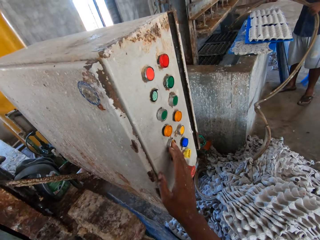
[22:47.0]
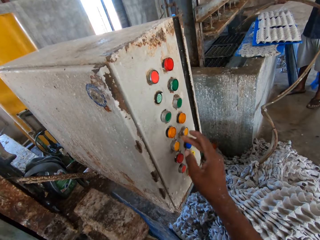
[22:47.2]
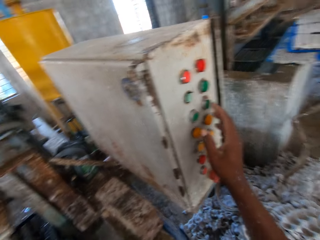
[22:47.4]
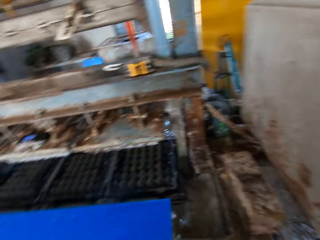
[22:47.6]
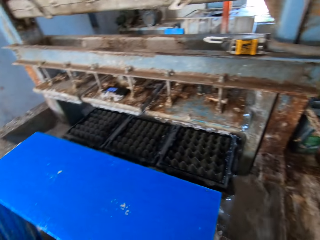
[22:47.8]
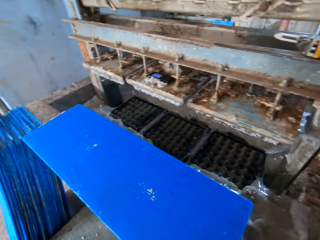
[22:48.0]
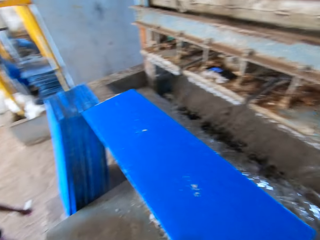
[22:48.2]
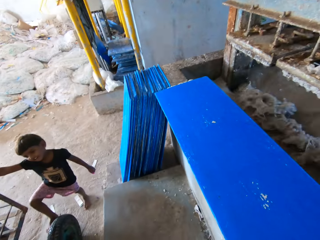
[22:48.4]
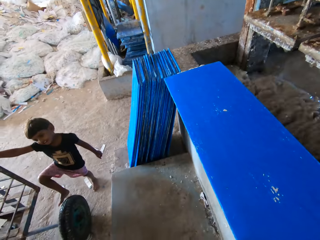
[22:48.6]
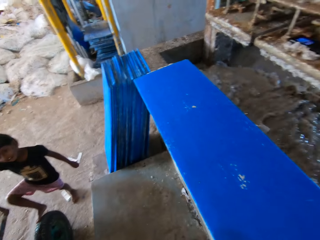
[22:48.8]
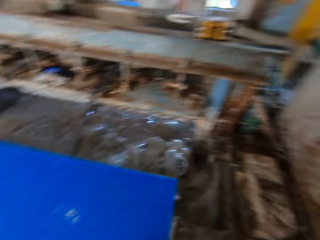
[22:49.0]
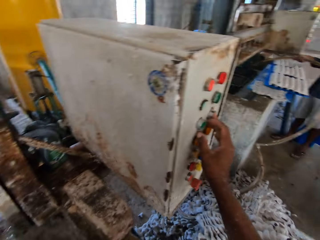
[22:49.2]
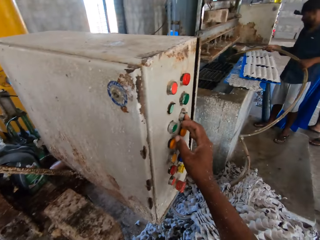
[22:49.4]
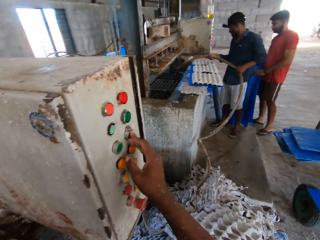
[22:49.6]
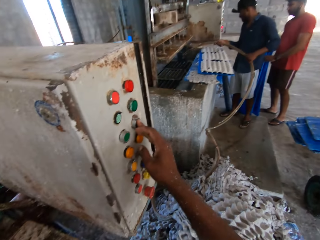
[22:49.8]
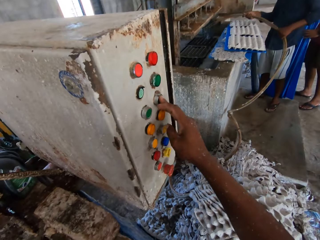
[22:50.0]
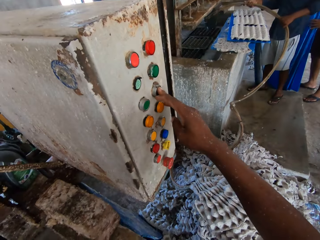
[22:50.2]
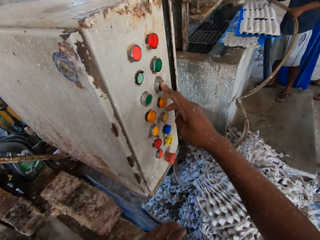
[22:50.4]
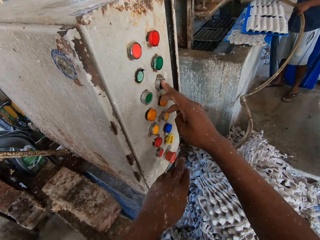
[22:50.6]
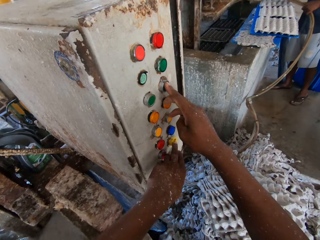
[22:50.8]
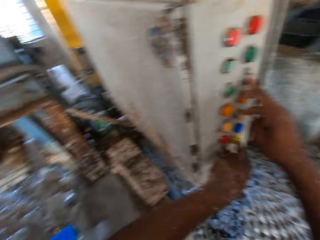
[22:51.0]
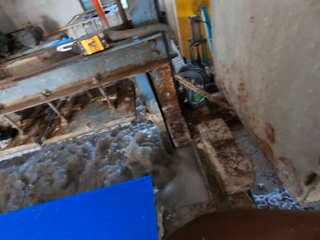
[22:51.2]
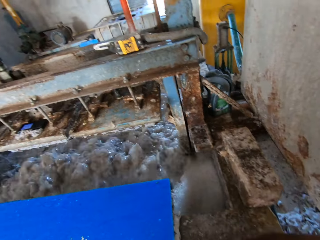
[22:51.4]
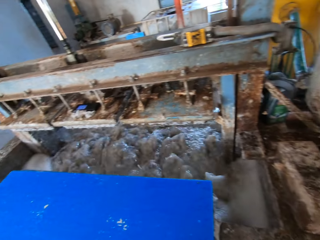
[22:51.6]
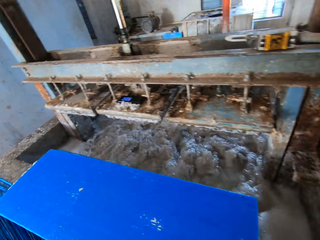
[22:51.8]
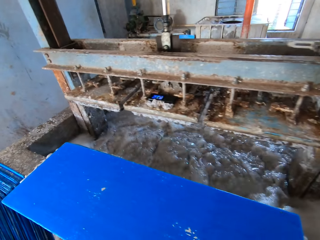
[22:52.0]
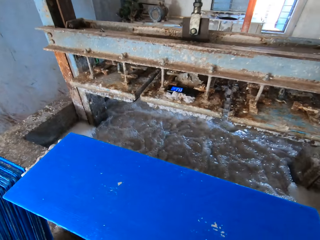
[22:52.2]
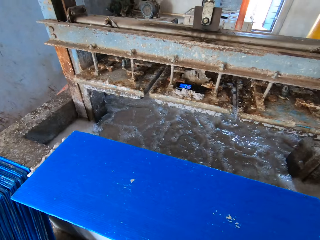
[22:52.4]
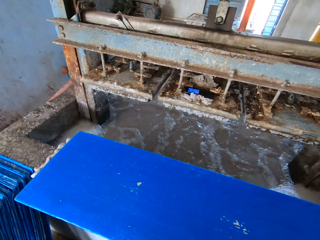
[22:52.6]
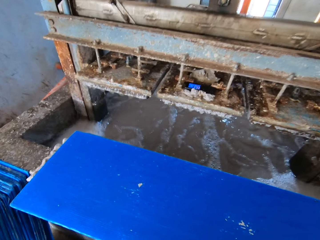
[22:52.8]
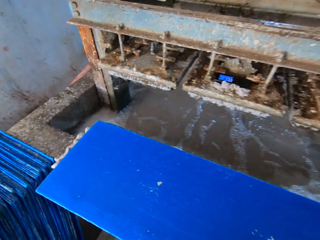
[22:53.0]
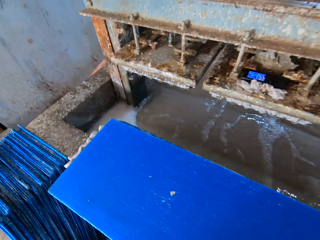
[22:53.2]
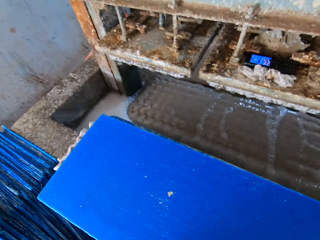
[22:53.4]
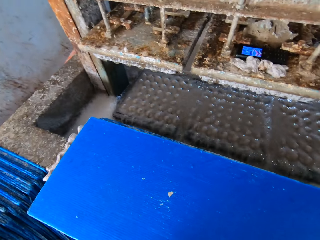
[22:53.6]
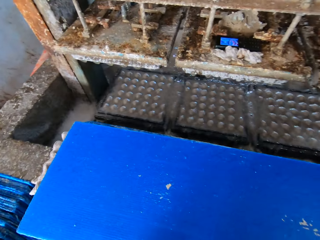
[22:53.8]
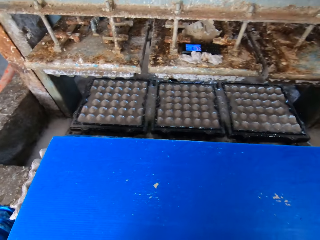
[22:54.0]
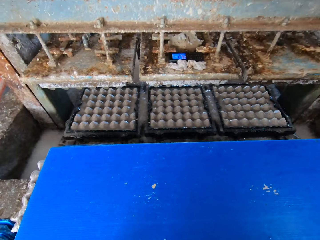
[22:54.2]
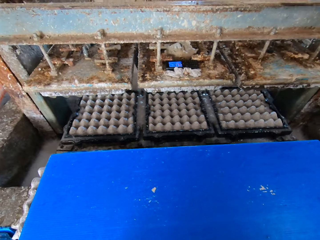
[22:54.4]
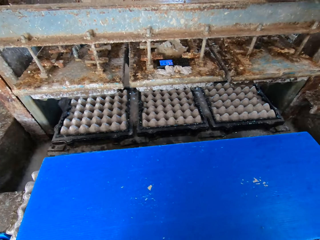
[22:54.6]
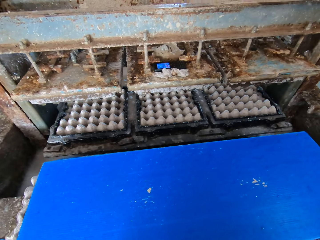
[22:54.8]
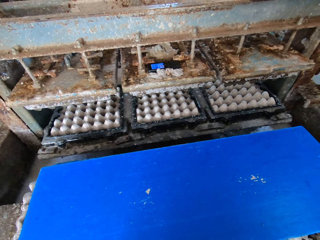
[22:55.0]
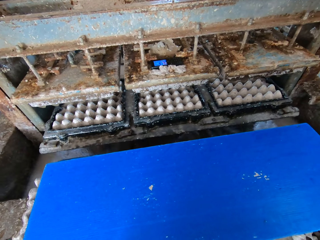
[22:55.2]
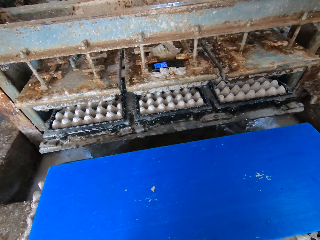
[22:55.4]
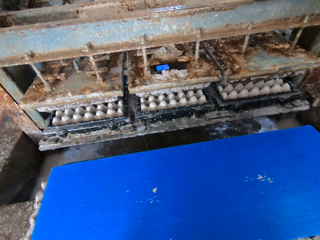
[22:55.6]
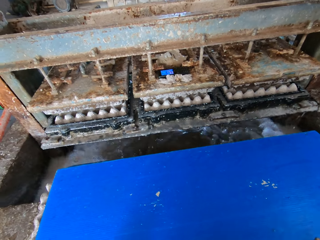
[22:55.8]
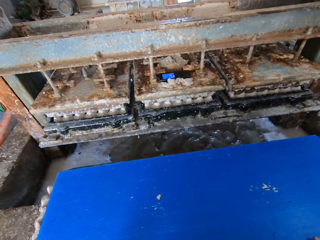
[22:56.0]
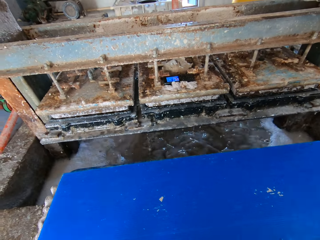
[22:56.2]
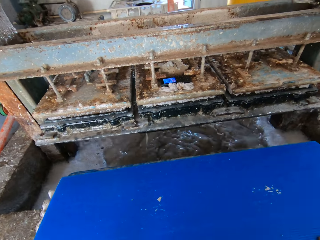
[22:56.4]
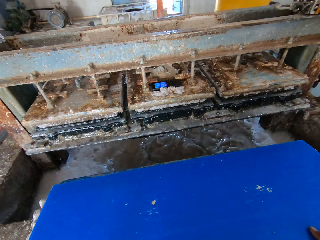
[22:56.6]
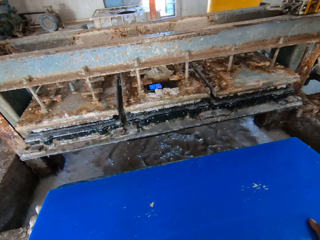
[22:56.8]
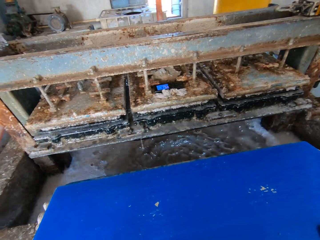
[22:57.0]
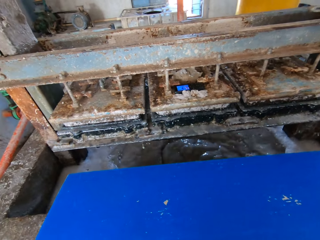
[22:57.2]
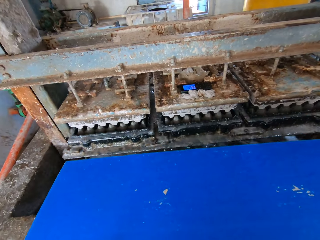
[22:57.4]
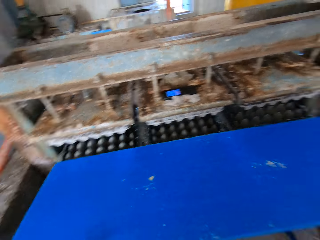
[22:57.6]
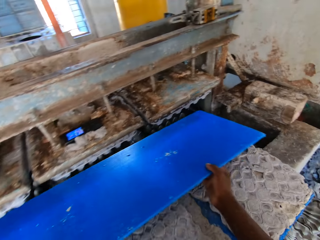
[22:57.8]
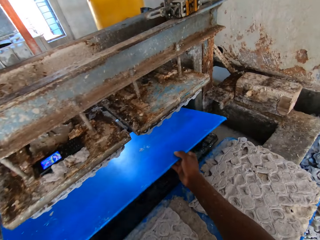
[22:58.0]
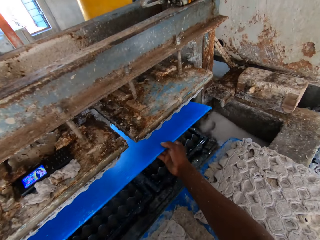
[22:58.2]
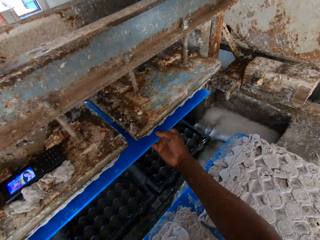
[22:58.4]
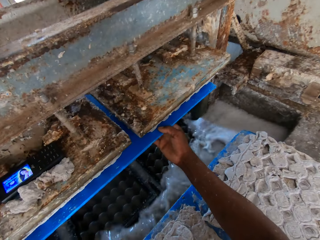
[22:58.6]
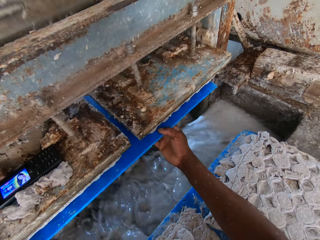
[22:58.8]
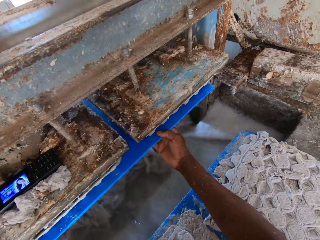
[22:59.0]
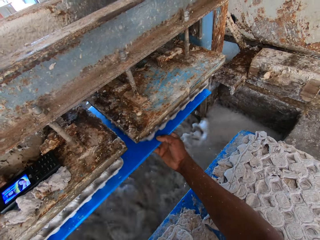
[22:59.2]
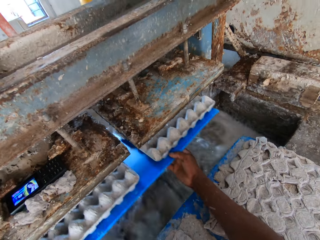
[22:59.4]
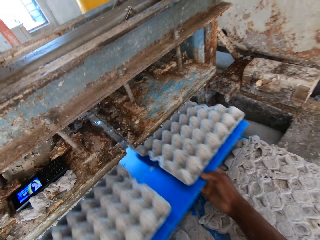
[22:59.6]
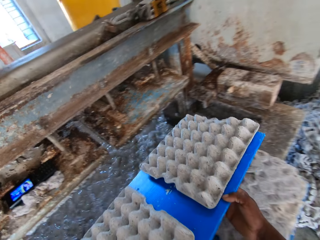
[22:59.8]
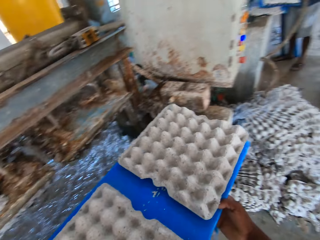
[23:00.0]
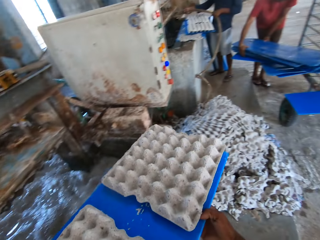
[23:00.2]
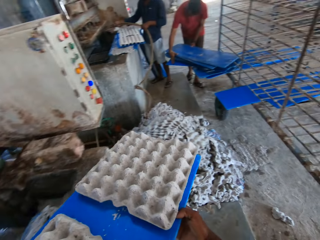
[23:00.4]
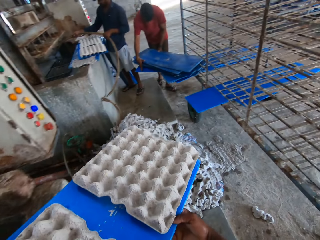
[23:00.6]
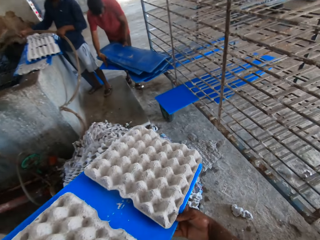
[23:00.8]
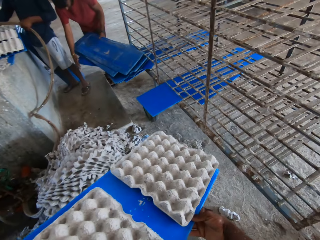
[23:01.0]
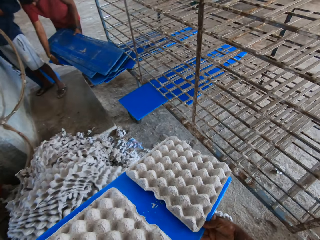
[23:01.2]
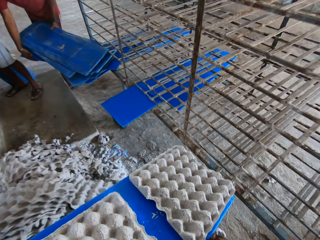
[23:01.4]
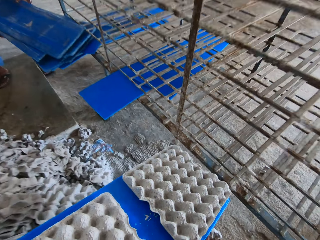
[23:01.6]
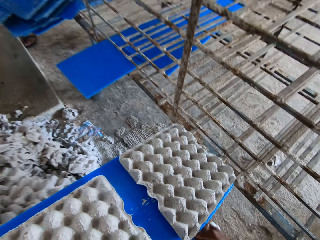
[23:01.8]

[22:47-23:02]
The camera wearer presses the buttons of the egg machine with his right hand. He places the stone on the table. He looks at the trays in the machine. A child holds the cage with his right hand. The camera wearer looks at a person. He looks at another person. He presses the buttons on the crate machine with his right hand. He presses the buttons on the crate machine with his left hand. He looks at the water in the tray washing machine. He looks at the tray. He picks the board from the wall with his hands. He places the board in his hands underneath the crate machine former. He removes the board with trays with his hands from underneath the crate machine former.

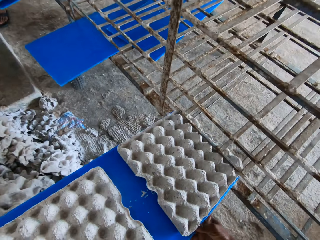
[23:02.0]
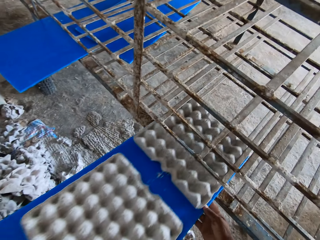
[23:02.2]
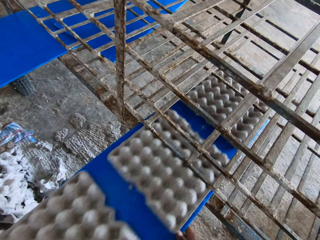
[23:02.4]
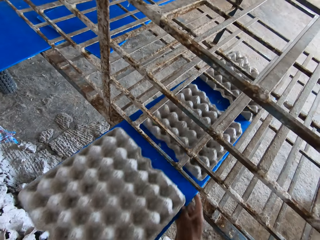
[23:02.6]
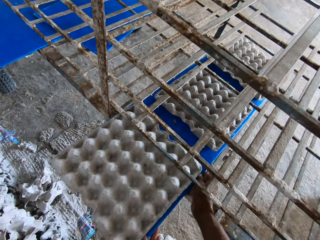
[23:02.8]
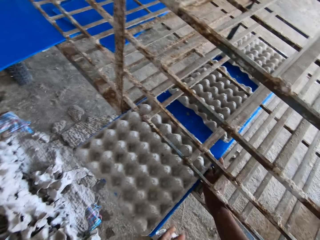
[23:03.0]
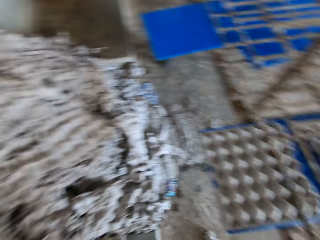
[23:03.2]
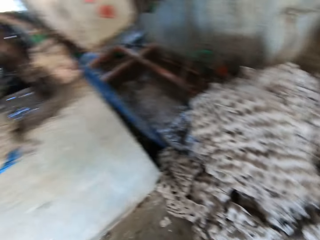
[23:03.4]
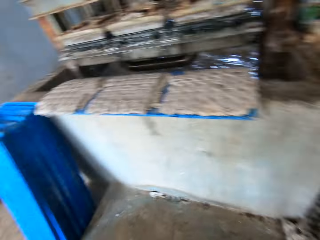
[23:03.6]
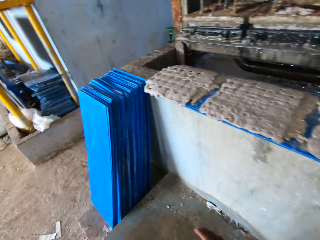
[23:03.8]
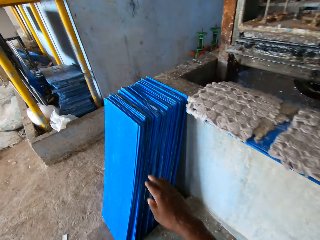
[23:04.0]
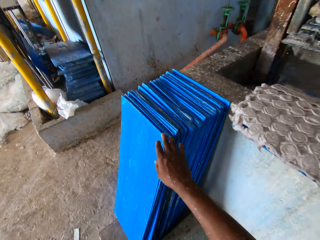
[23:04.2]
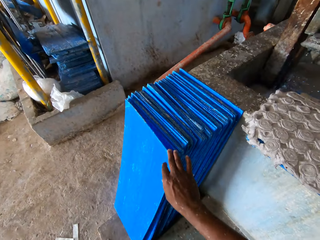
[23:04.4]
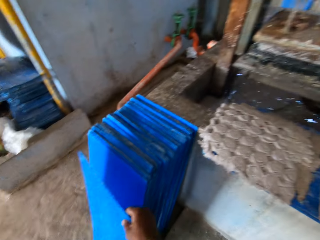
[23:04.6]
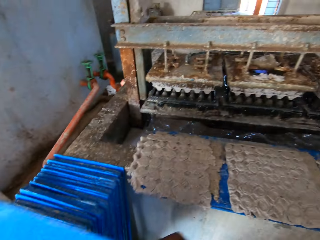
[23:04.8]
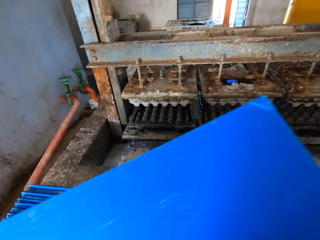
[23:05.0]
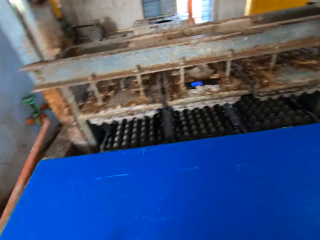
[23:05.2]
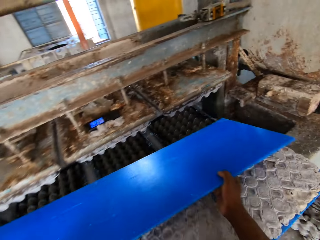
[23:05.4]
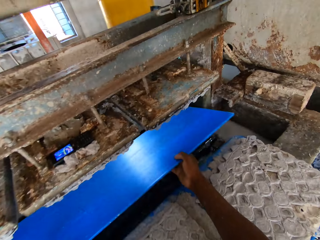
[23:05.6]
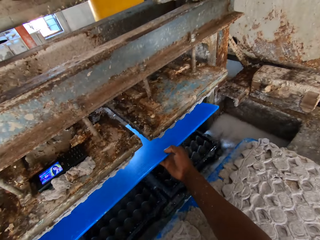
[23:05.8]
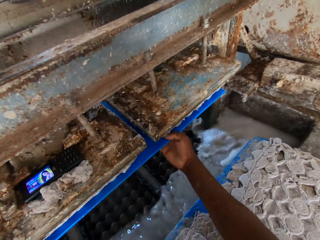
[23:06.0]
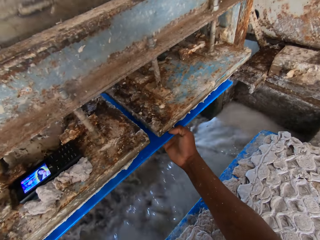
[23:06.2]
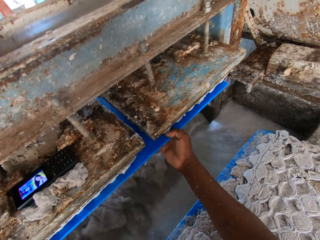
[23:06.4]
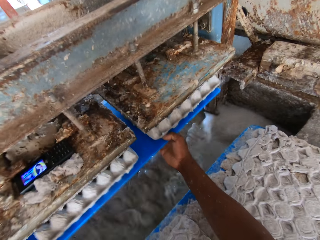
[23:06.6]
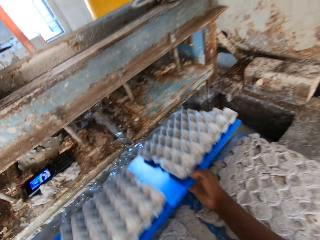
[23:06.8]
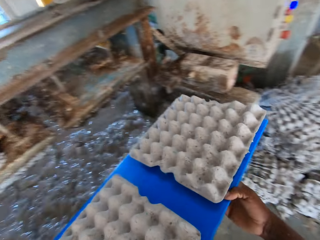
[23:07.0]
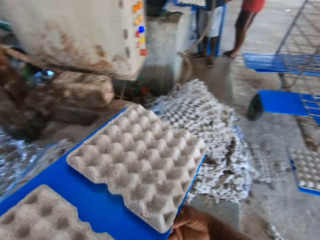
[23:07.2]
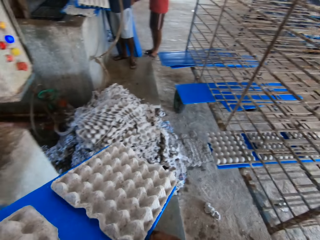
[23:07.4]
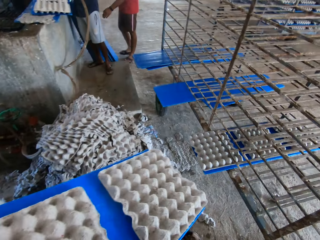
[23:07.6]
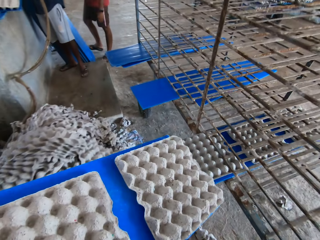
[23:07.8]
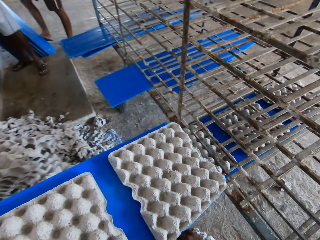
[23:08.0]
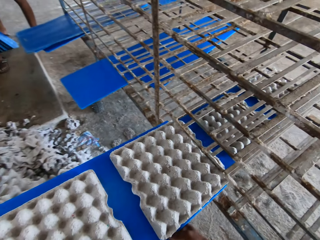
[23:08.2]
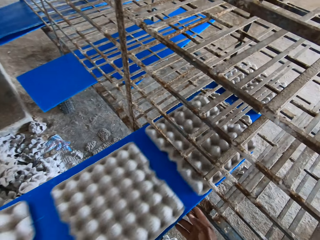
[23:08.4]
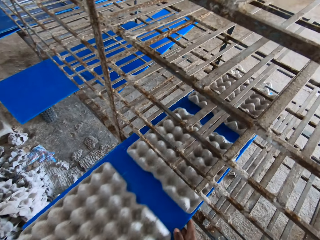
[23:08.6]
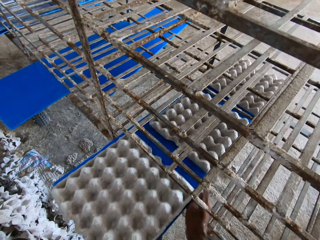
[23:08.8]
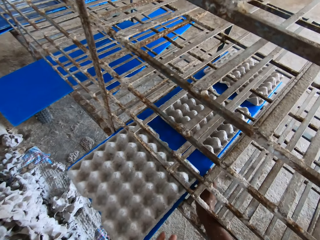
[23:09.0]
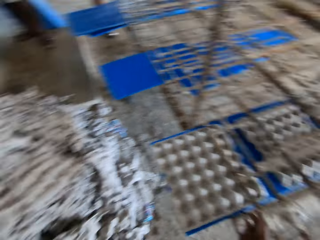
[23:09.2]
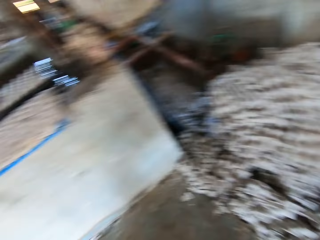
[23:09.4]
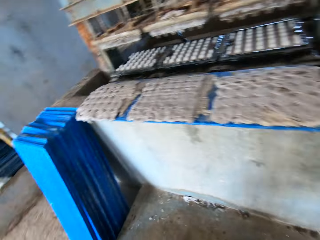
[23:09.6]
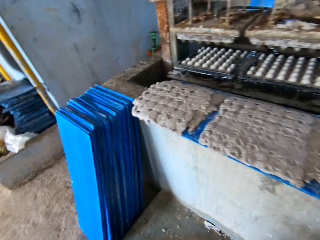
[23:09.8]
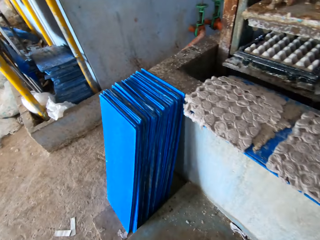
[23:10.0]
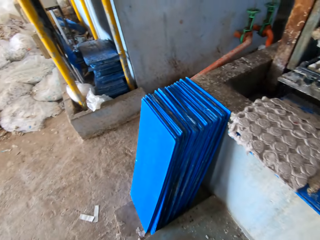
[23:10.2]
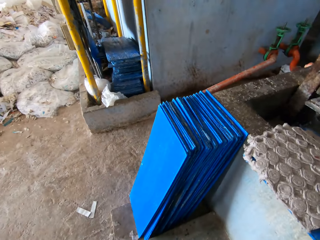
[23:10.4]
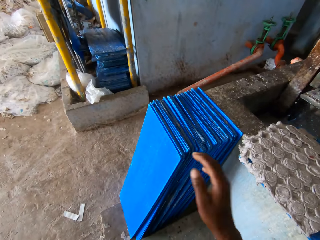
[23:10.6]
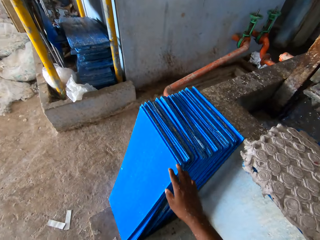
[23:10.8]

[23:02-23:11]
The camera wearer places the board of egg crates into the cage with his hands. He looks around. He picks a board from the ground with his hands. He places the board in his hands underneath the crate machine former. He looks at the phone on the machine. He removes the board with his hands from underneath the crate machine former. He places the board of egg crates into the cage with his hands. He looks around.
